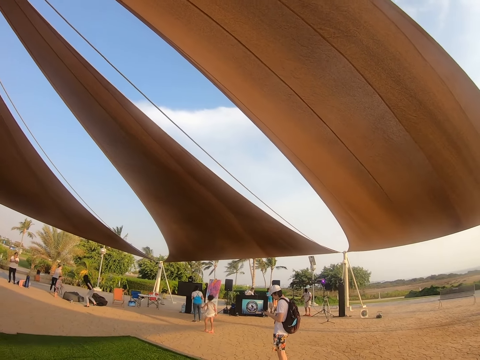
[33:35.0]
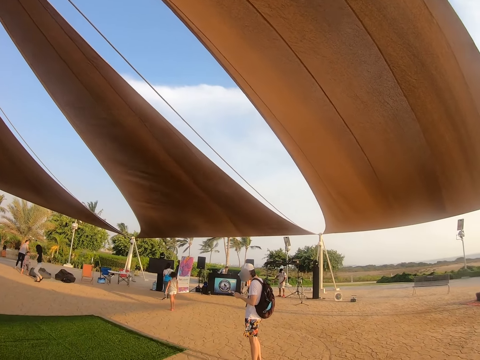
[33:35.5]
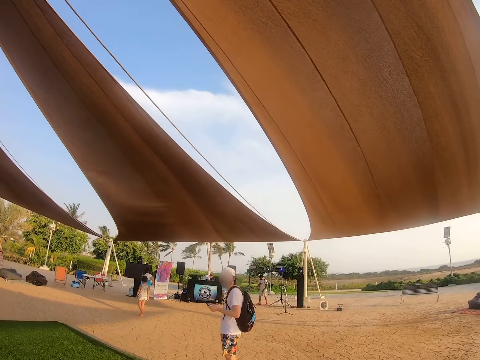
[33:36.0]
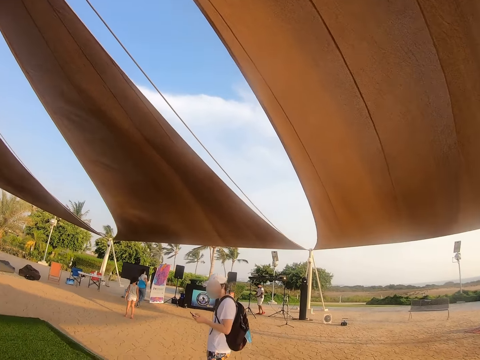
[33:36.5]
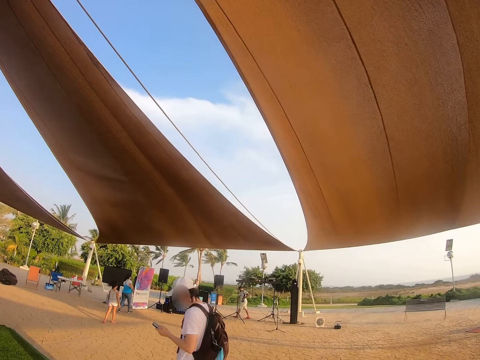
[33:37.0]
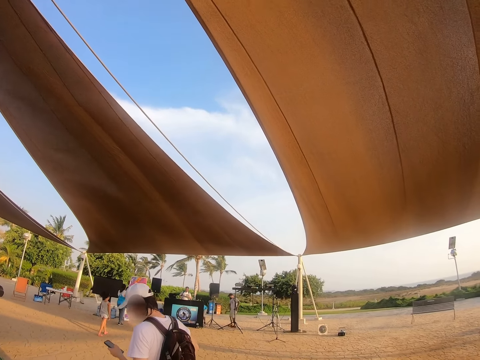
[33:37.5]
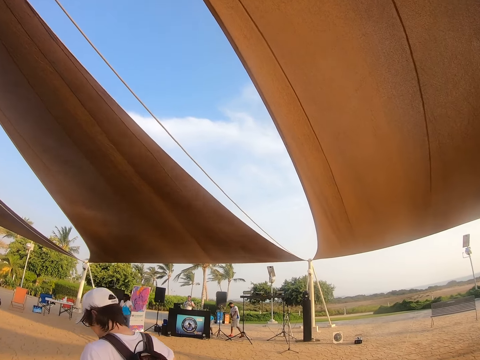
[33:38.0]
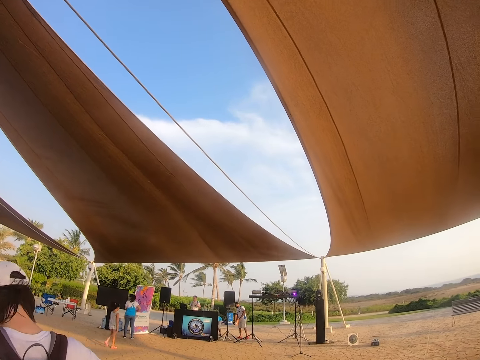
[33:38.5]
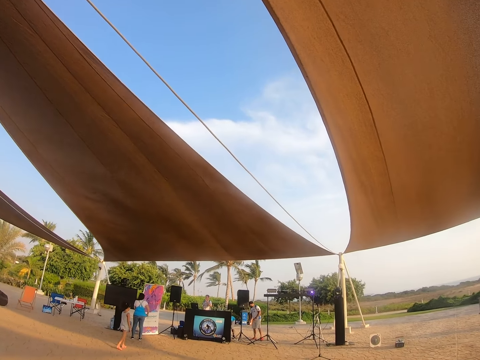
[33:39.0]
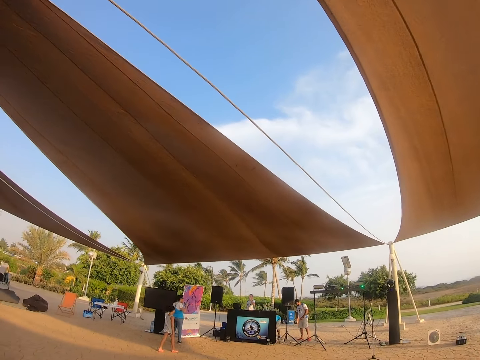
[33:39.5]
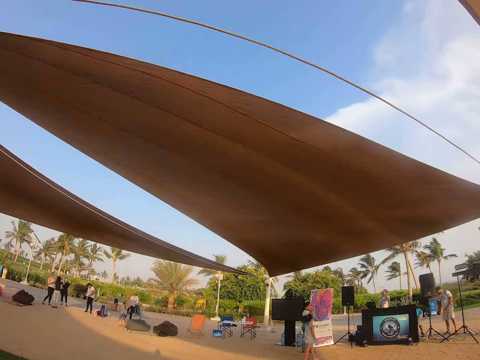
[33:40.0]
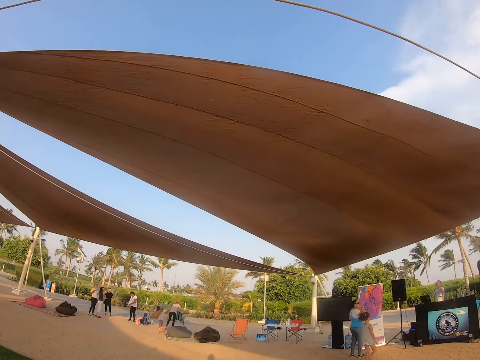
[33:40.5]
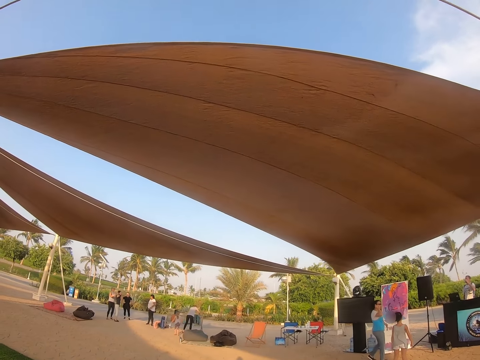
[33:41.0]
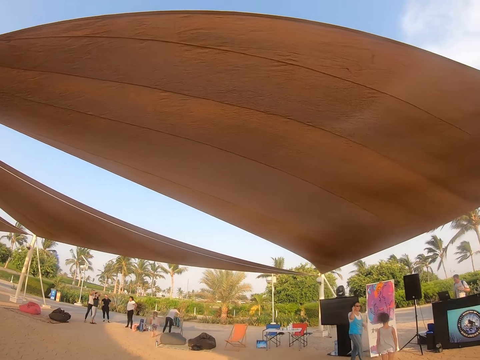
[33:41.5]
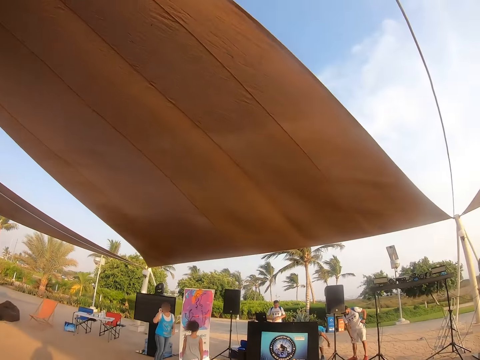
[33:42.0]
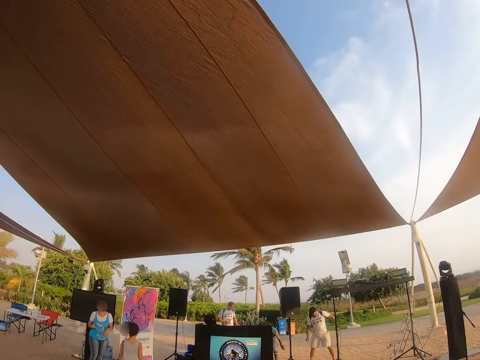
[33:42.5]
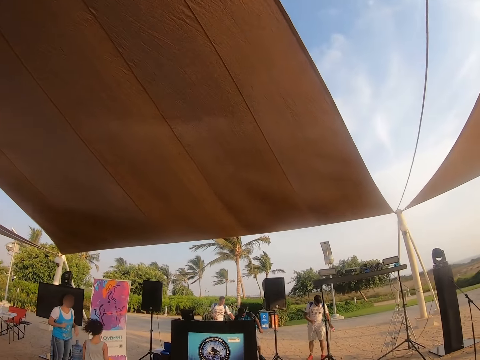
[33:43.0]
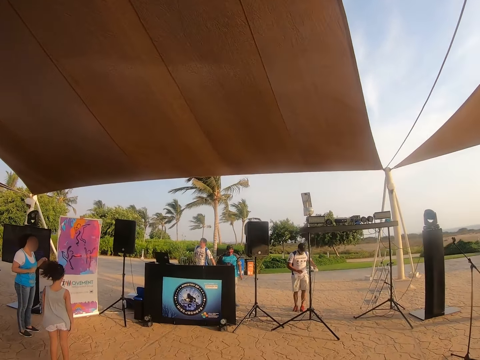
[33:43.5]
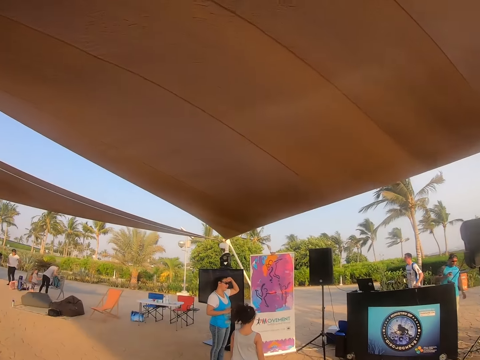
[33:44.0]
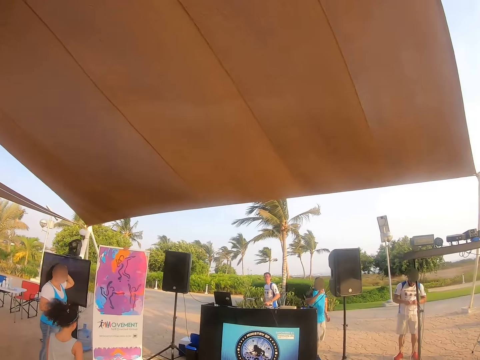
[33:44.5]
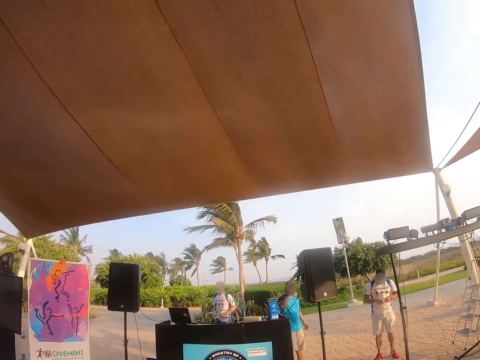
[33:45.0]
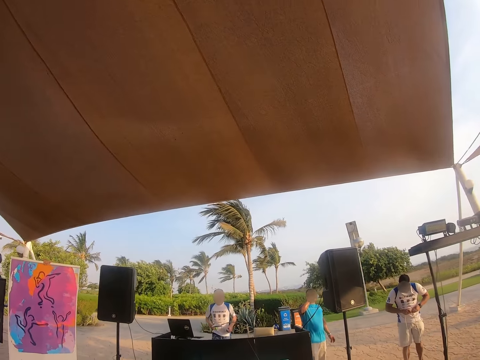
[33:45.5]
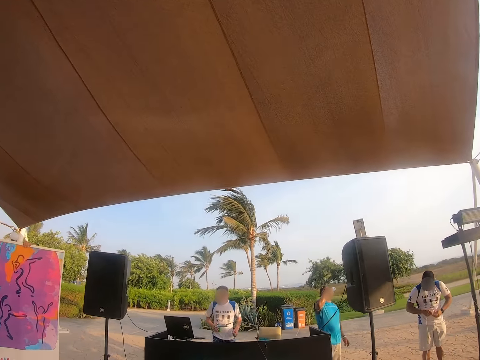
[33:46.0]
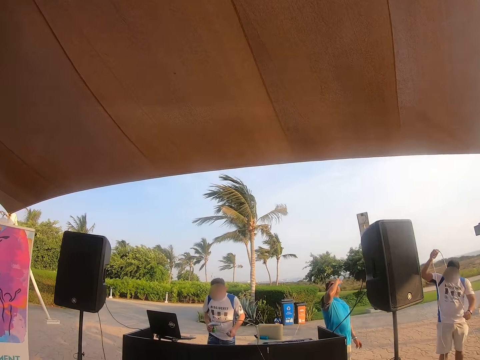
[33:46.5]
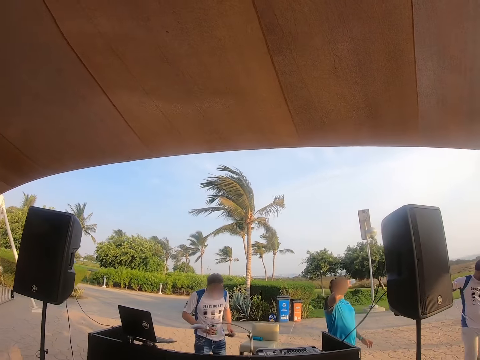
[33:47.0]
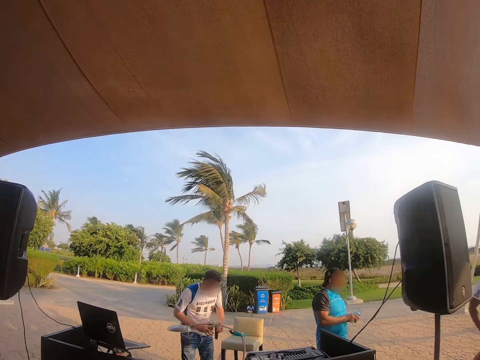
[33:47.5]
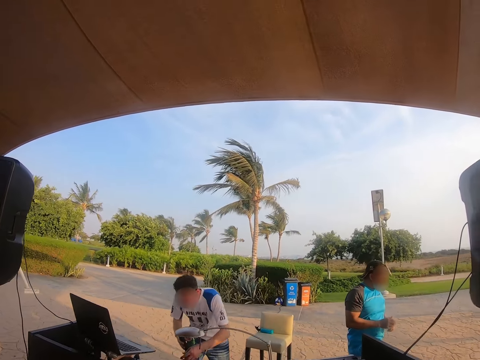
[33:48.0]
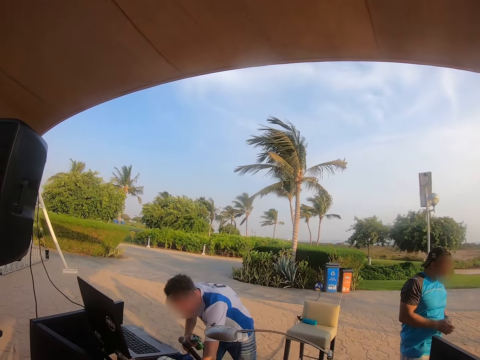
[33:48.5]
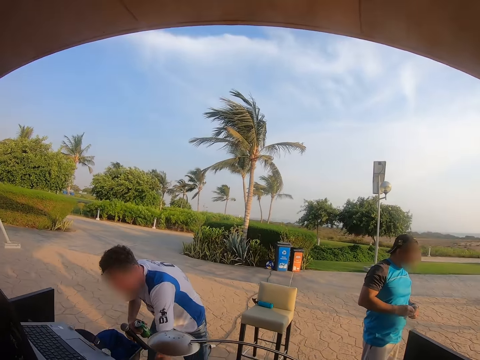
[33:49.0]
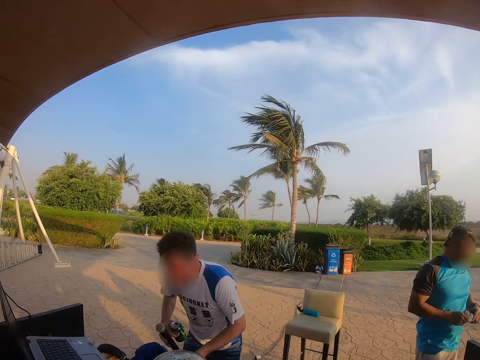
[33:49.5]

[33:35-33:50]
The camera wearer looks around the park. They walk towards a man.

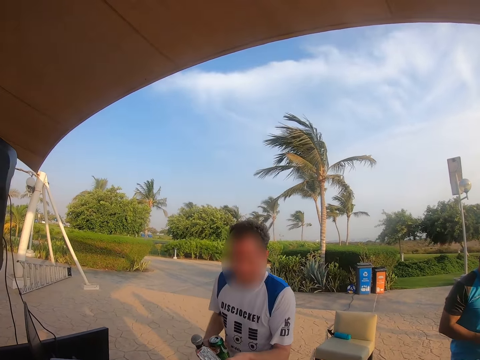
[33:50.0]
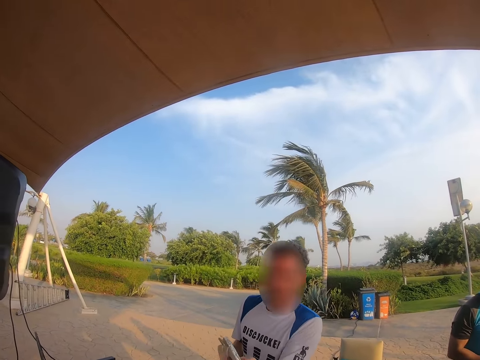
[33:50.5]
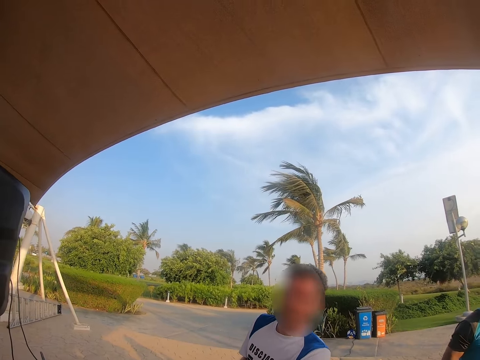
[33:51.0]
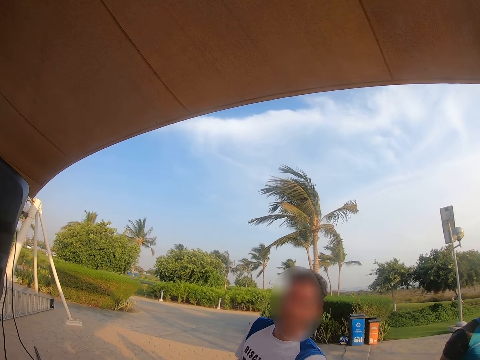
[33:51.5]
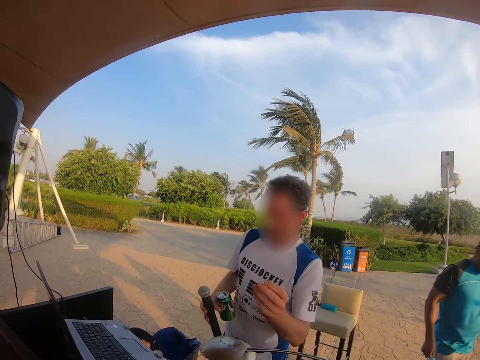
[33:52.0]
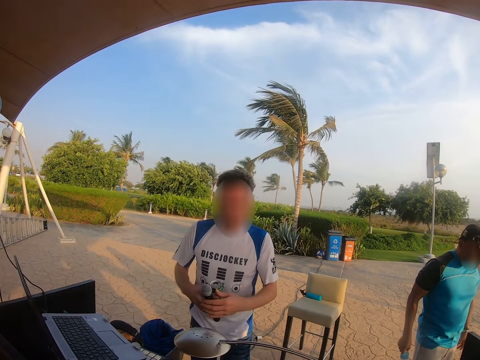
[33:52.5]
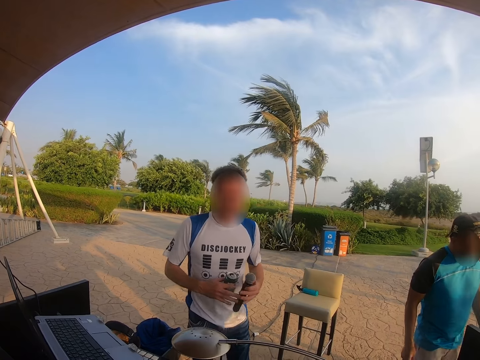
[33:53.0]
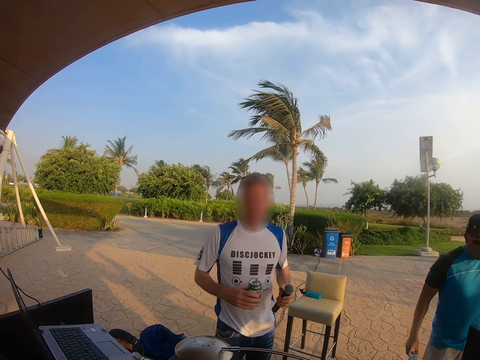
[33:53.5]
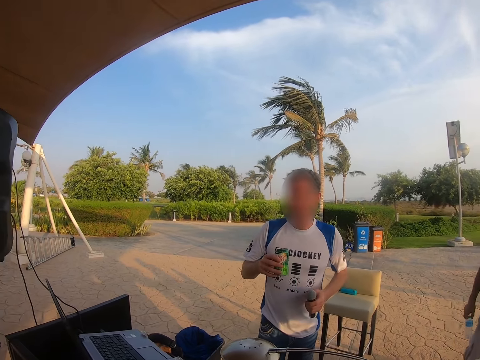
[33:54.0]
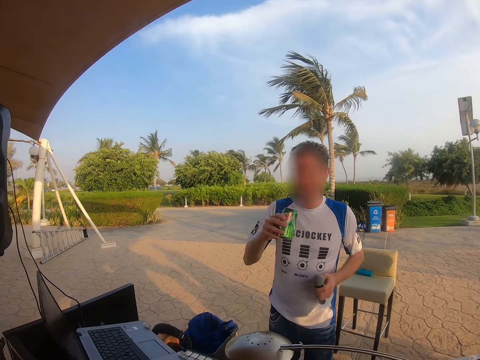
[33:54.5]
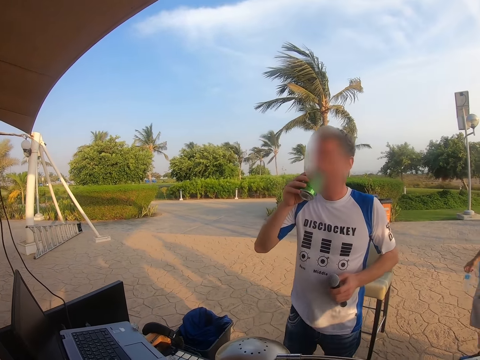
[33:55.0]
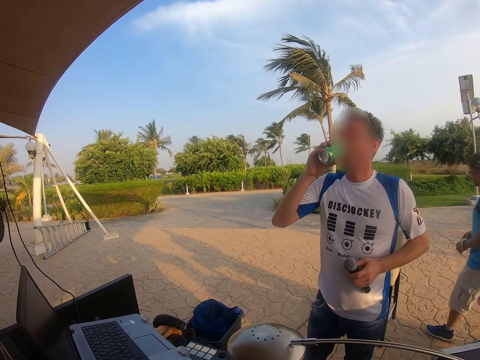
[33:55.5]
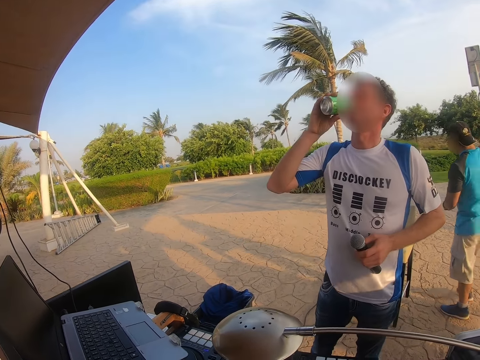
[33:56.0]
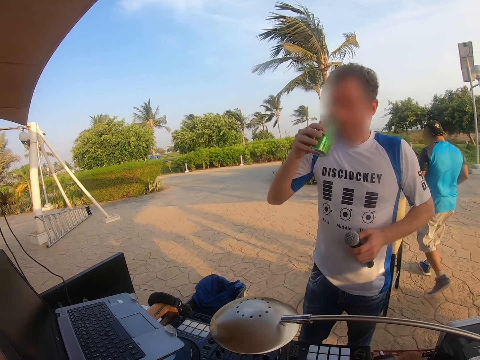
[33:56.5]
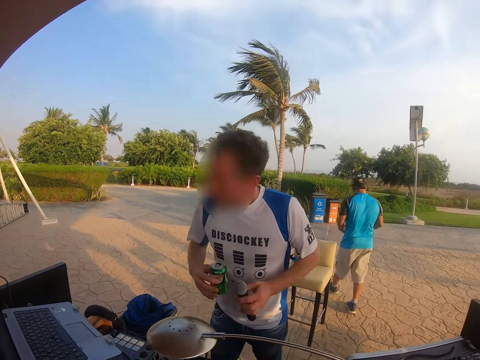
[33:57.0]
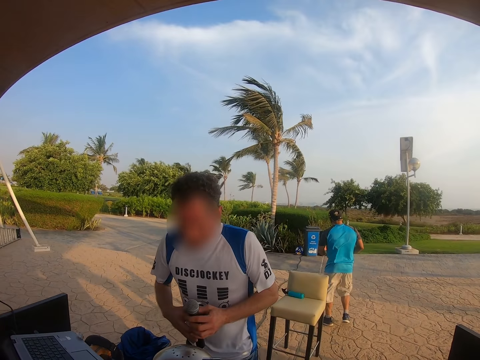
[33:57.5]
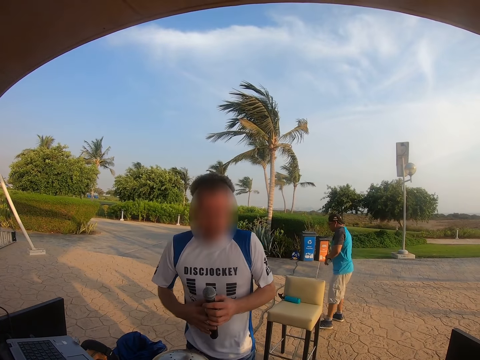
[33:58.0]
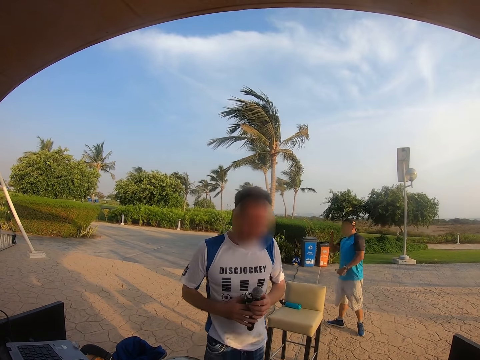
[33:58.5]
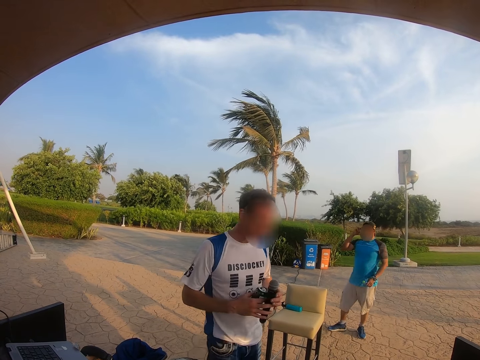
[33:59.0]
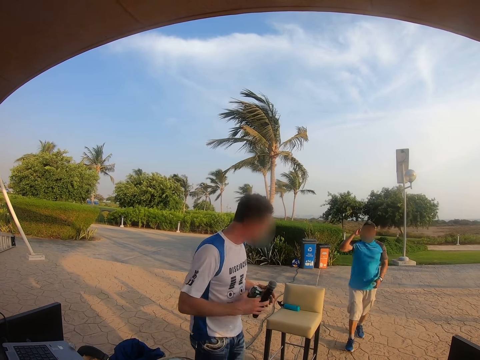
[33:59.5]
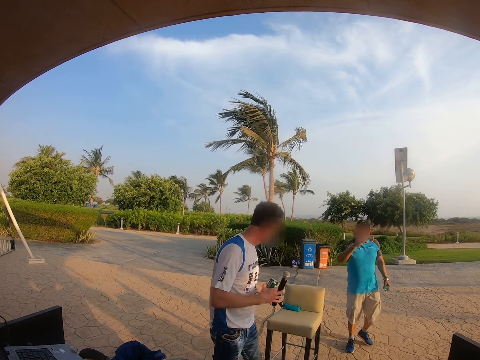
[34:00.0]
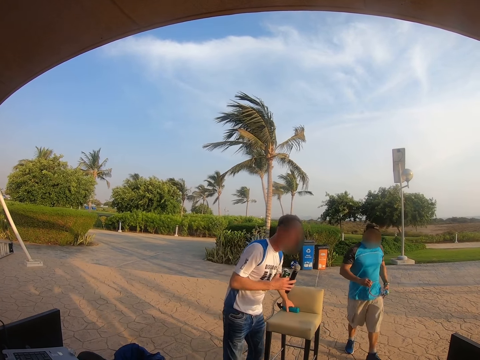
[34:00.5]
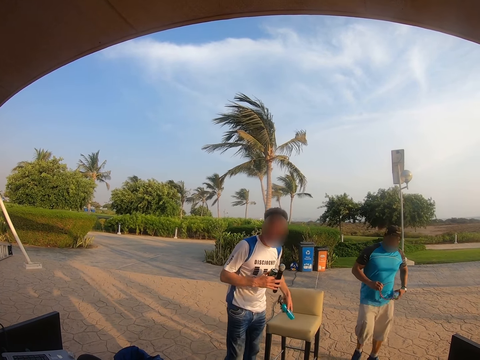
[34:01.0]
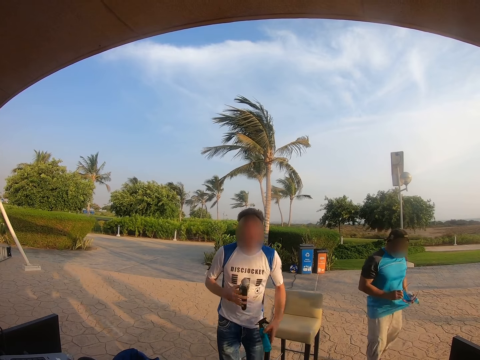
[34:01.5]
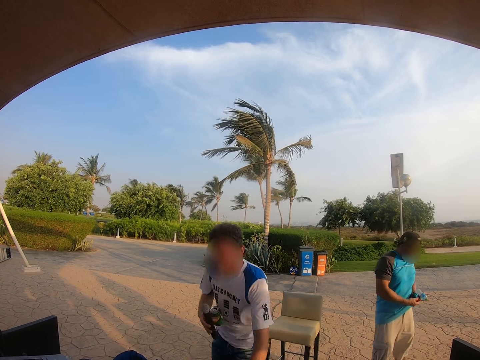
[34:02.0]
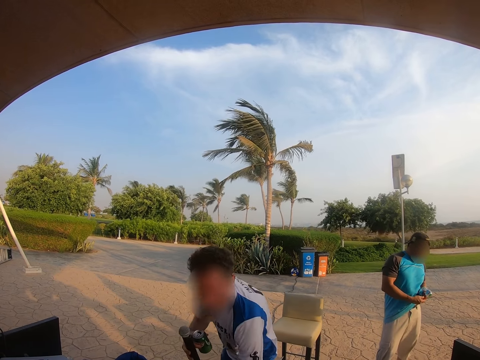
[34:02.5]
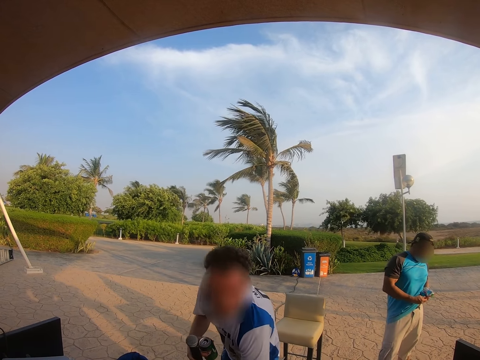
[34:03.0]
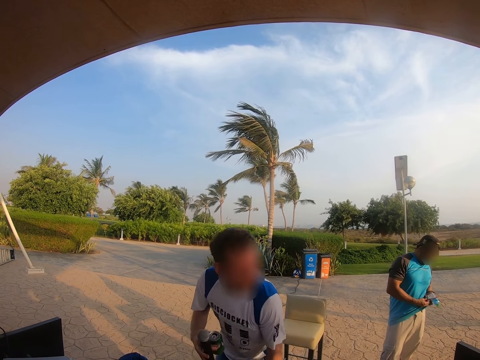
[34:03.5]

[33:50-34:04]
The camera wearer interacts with a man. The man holds the container. He drinks something. He holds the container. He picks up the spraying bottle or spray bottle, holds the spraying bottle, and puts the spraying bottle down.
